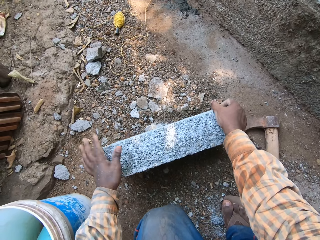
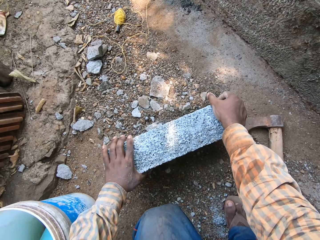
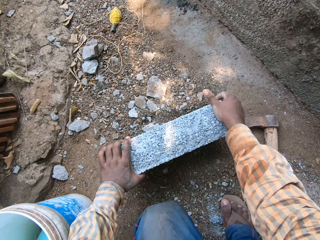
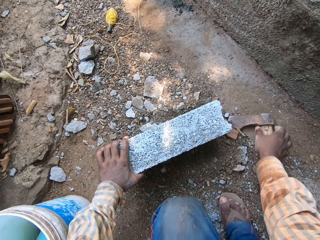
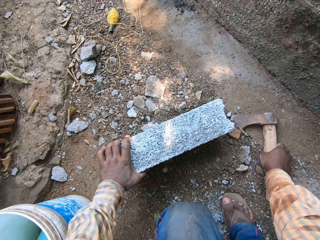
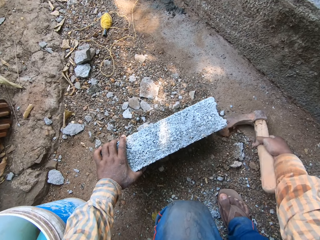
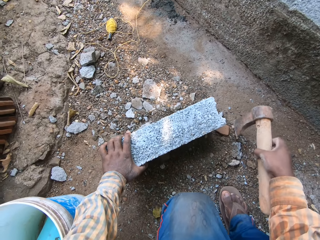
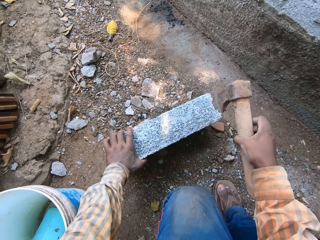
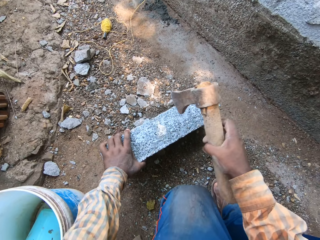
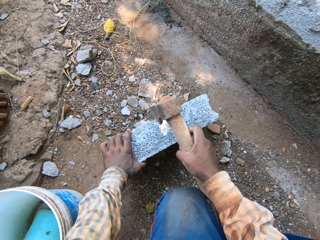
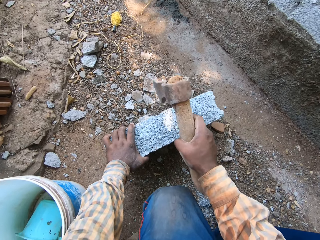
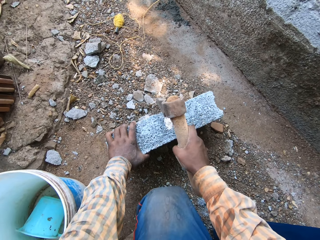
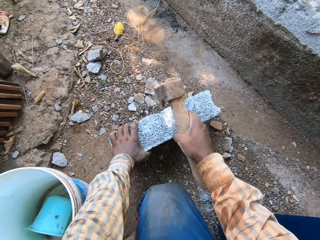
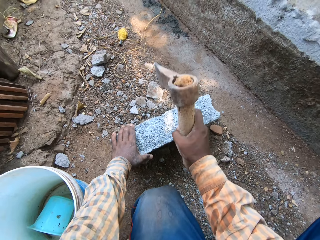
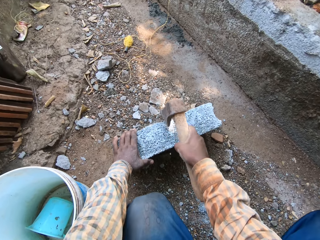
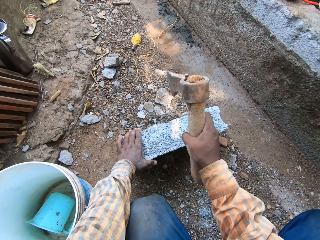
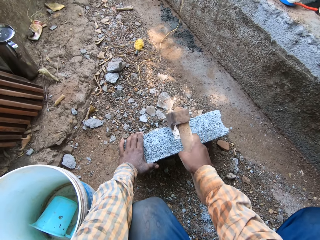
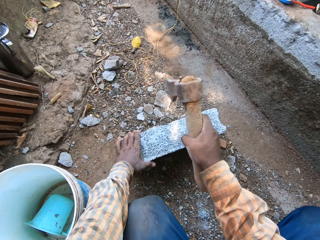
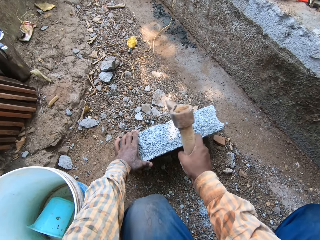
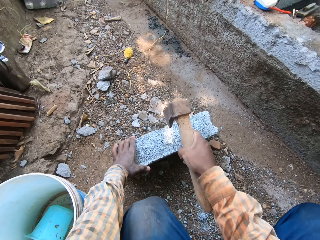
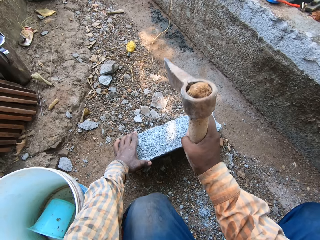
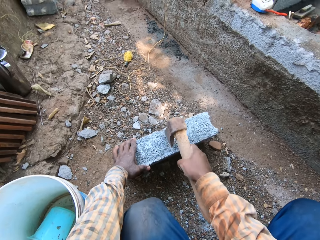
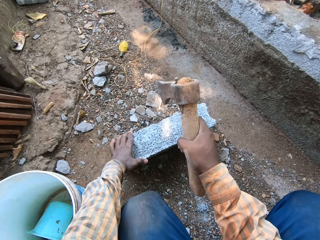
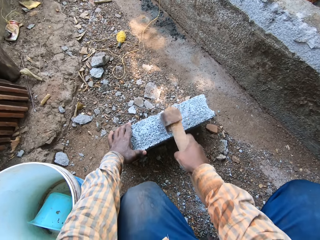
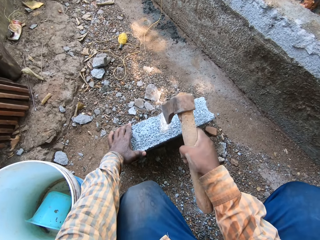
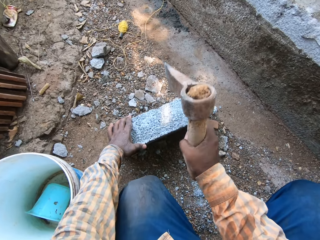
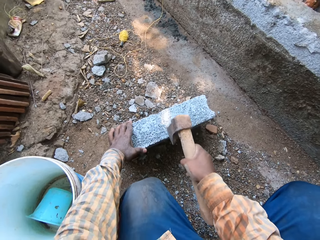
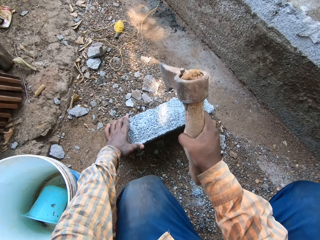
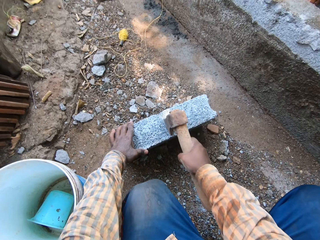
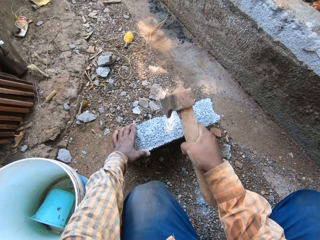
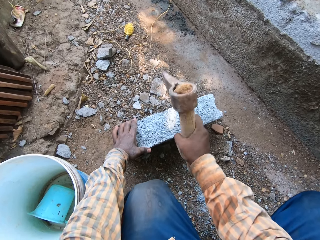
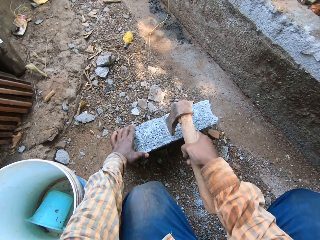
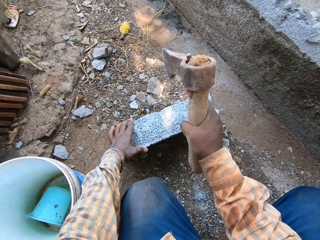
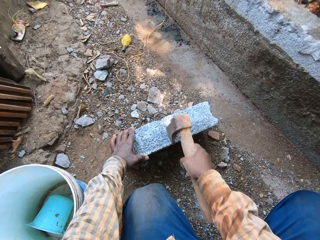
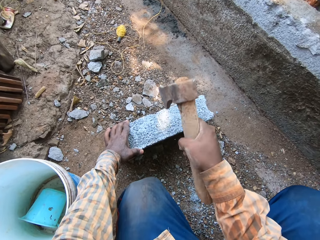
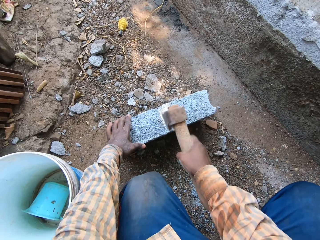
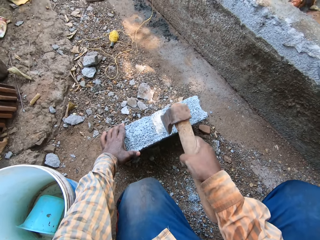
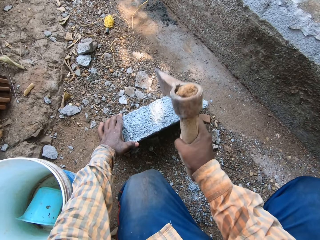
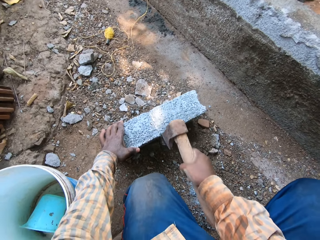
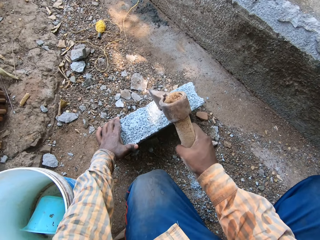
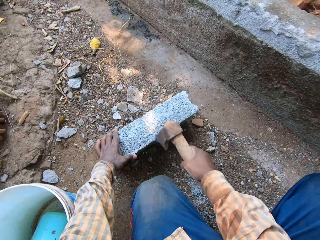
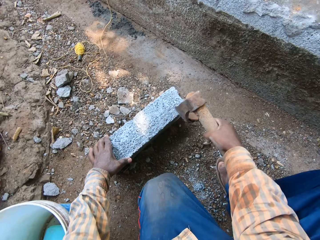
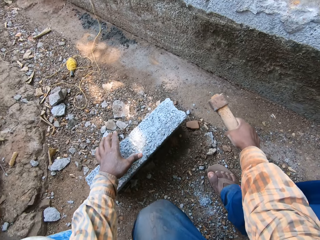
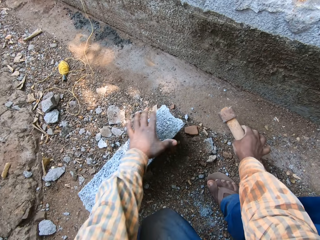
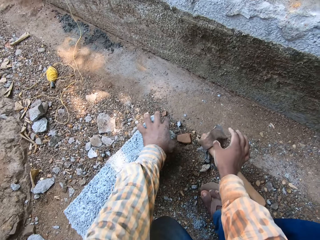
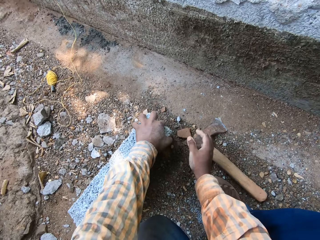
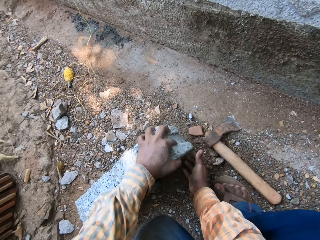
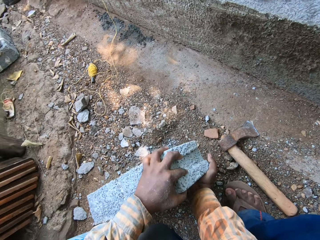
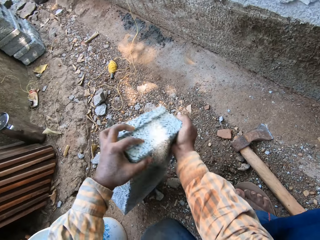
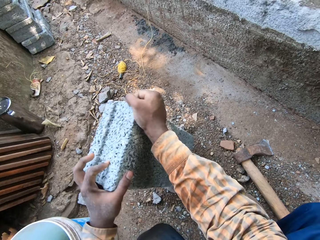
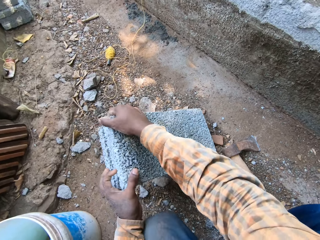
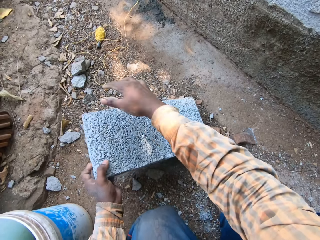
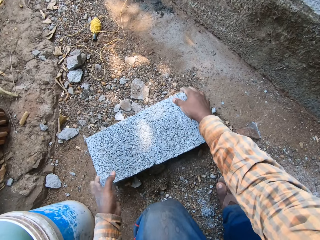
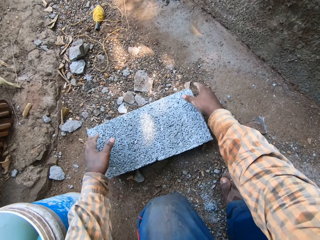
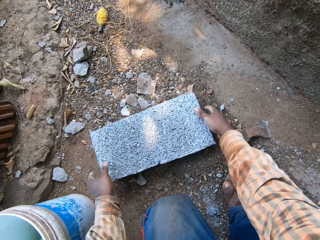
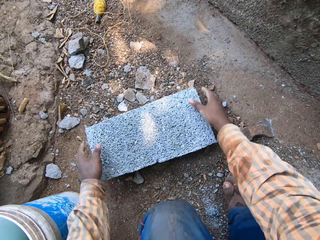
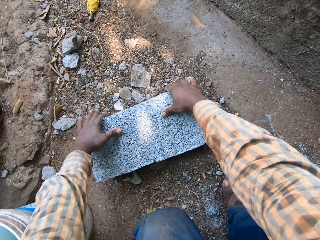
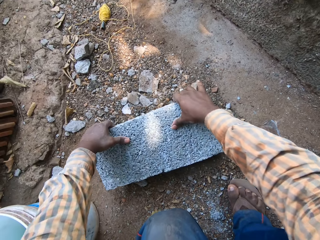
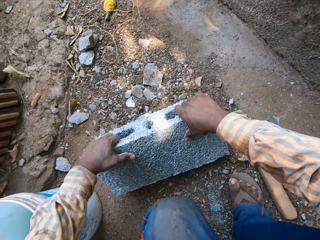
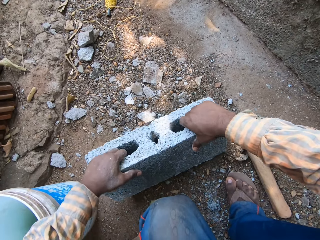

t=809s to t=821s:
The camera wearer picks up the axe from the ground with his right hand. He cuts the stone with the axe. He hits the block with the axe in his right hand. He drops the axe on the ground with his right hand. He breaks the stone. He turns the block over with both hands.

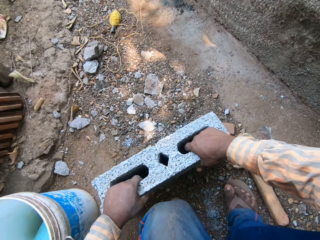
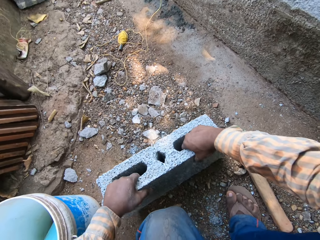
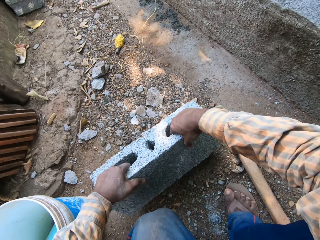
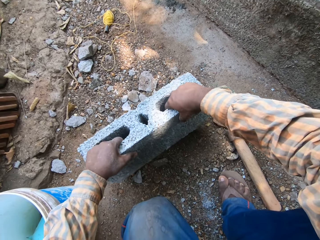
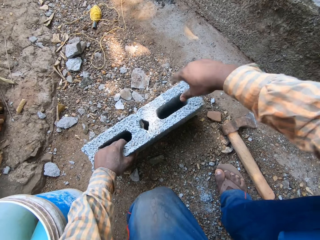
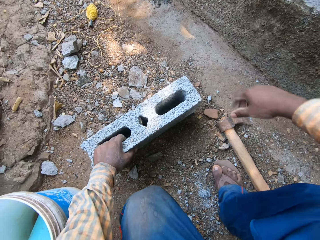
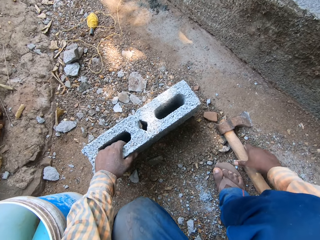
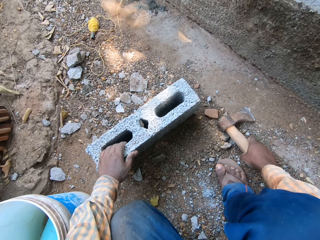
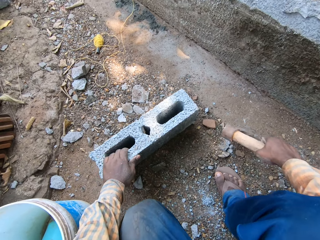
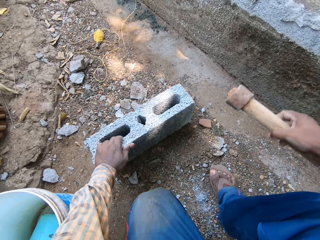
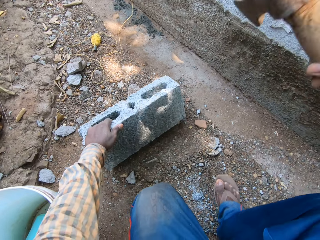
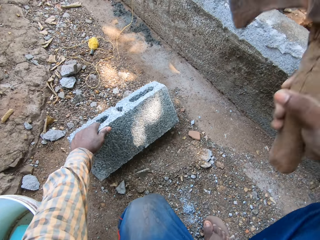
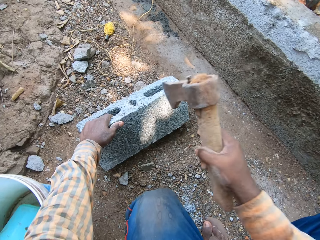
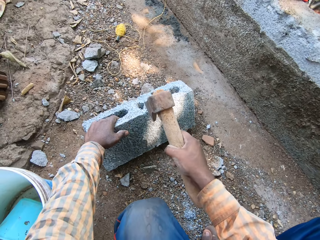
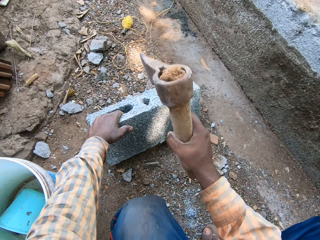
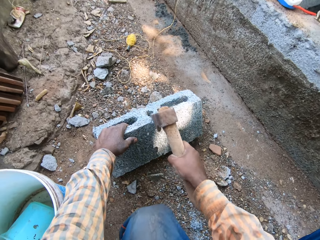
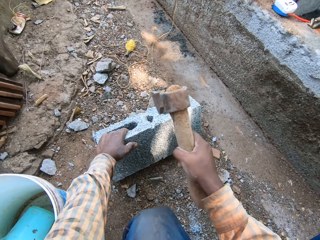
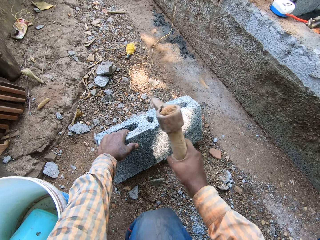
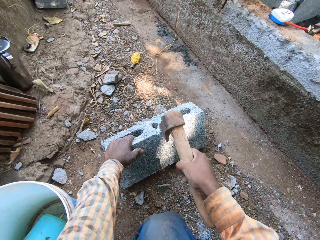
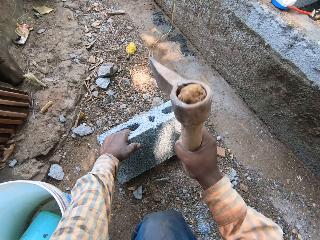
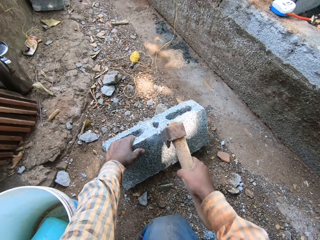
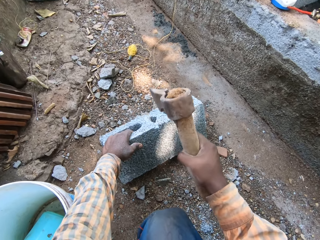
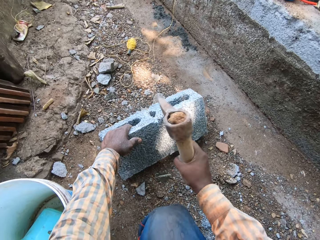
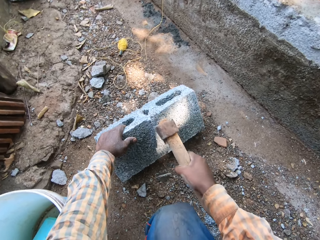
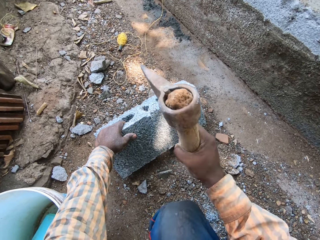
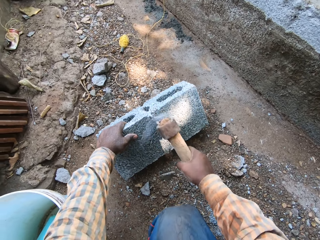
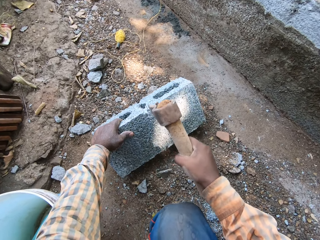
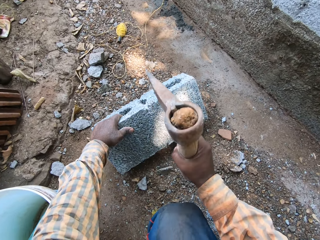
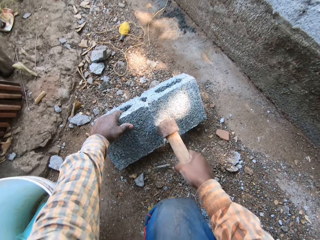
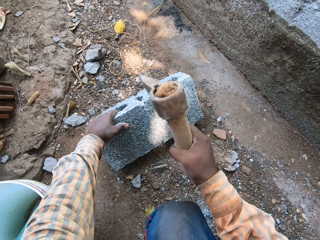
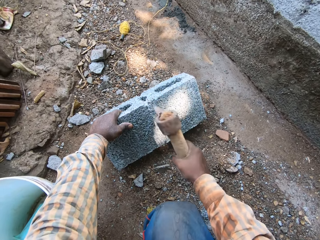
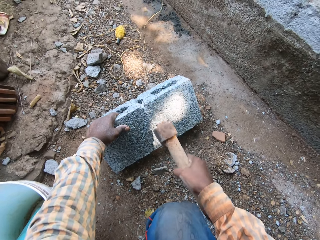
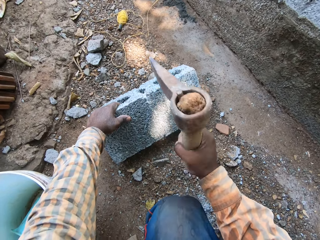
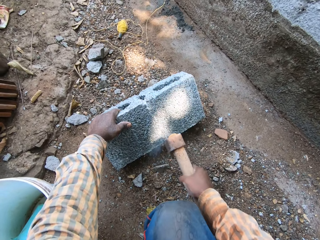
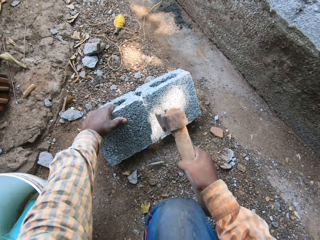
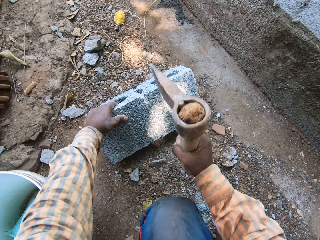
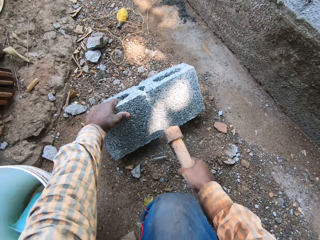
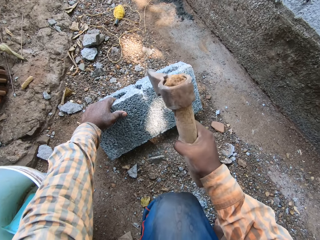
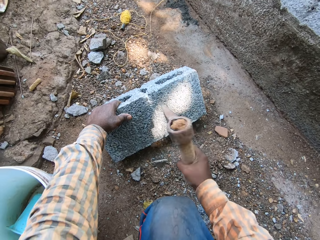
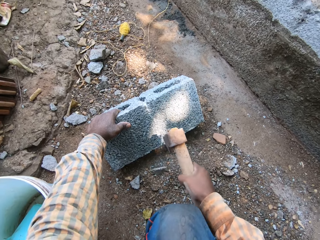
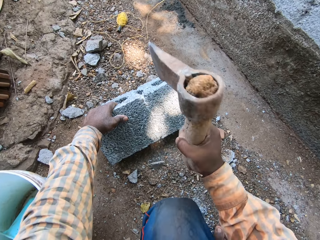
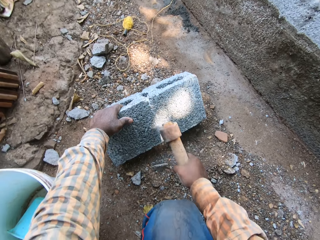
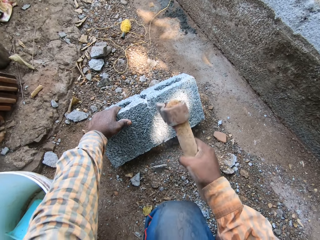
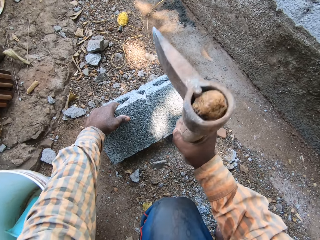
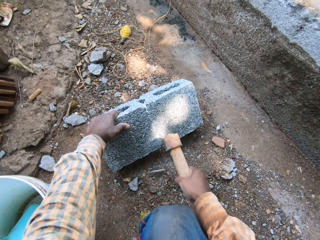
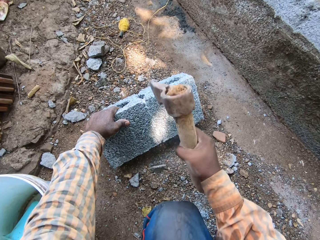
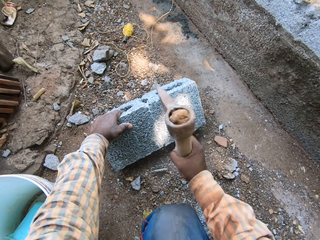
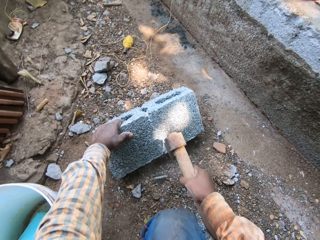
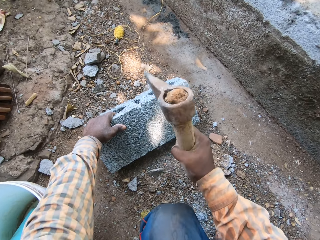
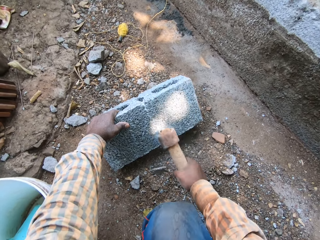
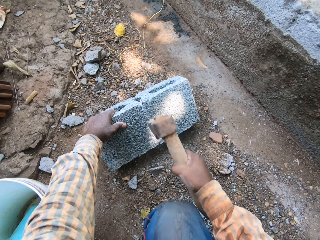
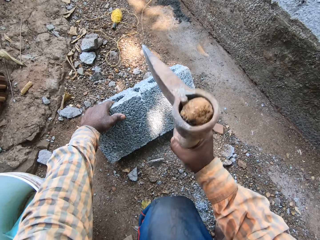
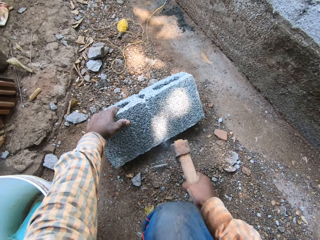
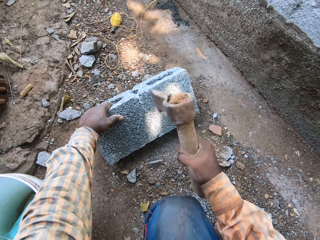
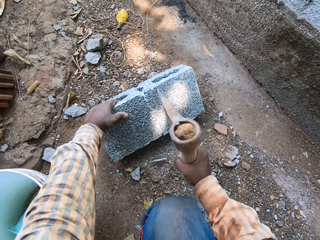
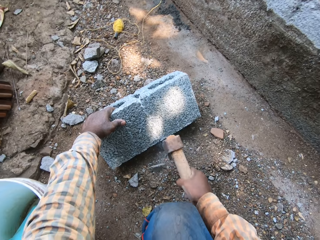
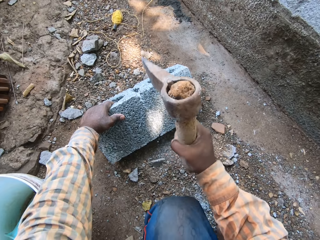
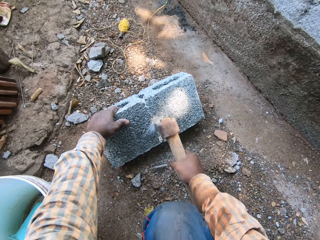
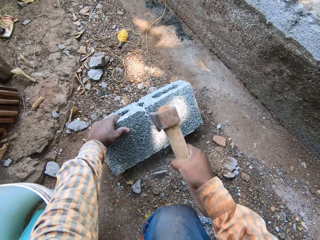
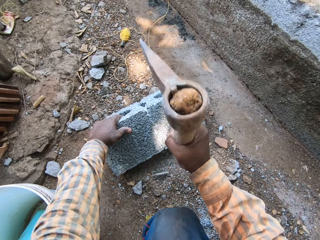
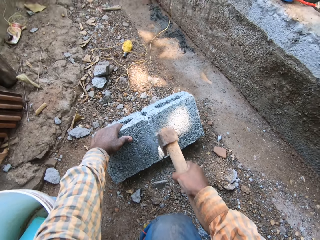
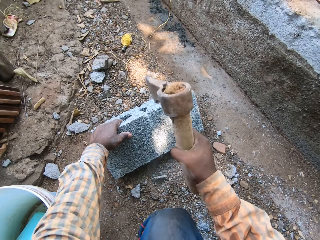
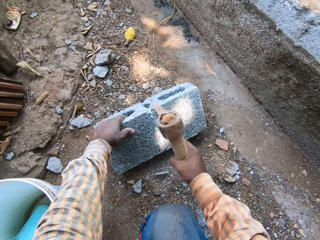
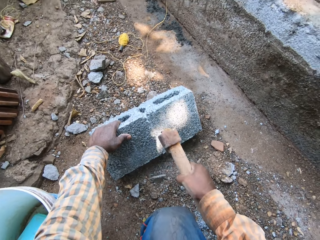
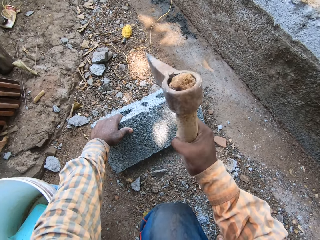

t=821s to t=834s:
The camera wearer picks up the axe from the ground with his right hand. He bends the block with his left hand. He cuts the stone with the axe. He hits the block with the axe in his right hand.
